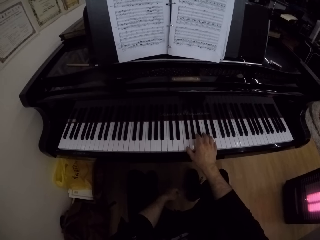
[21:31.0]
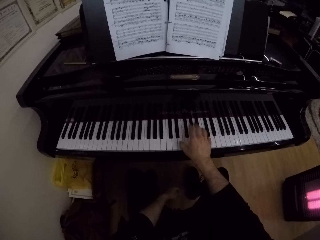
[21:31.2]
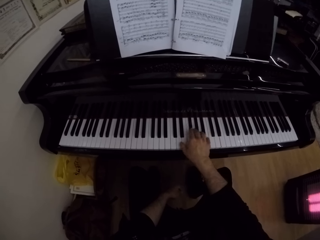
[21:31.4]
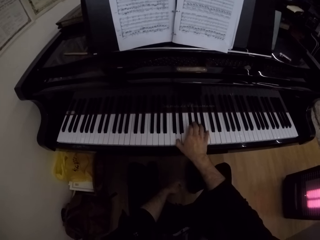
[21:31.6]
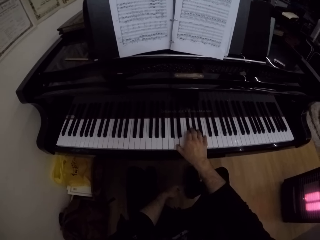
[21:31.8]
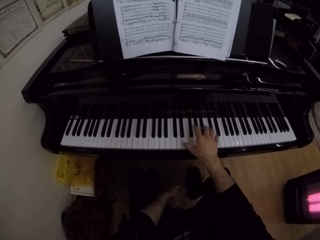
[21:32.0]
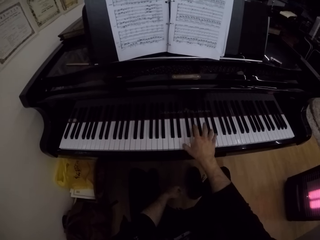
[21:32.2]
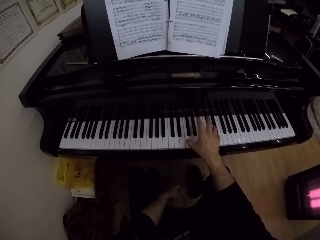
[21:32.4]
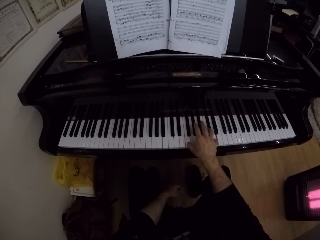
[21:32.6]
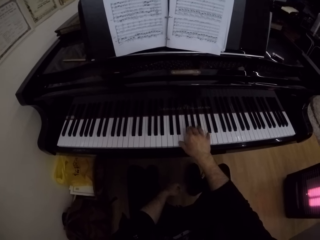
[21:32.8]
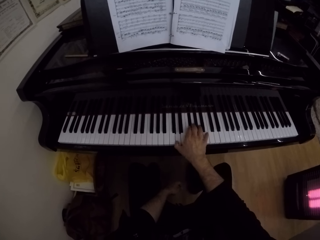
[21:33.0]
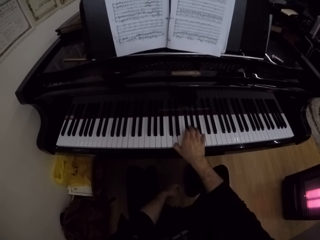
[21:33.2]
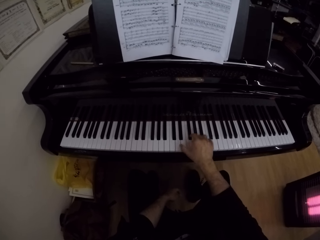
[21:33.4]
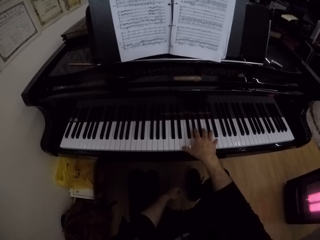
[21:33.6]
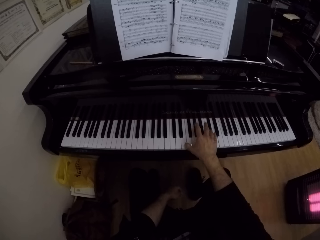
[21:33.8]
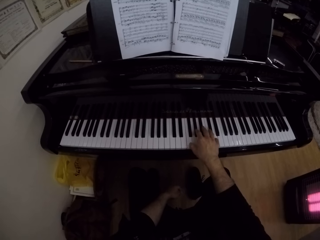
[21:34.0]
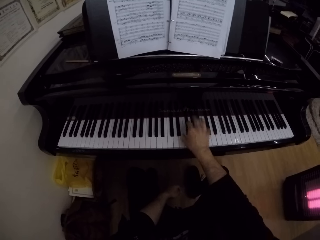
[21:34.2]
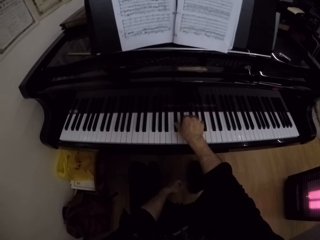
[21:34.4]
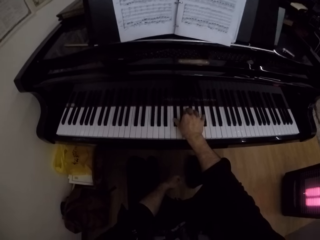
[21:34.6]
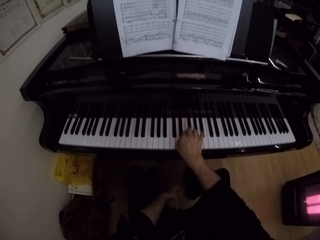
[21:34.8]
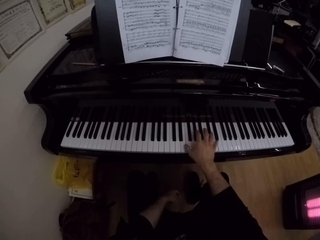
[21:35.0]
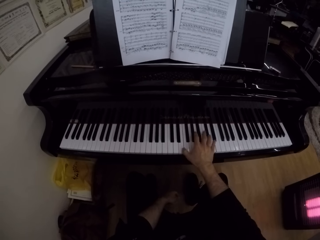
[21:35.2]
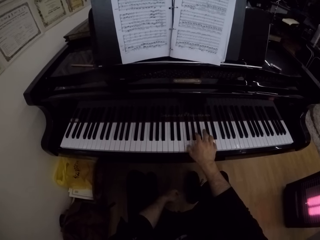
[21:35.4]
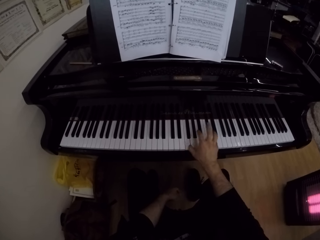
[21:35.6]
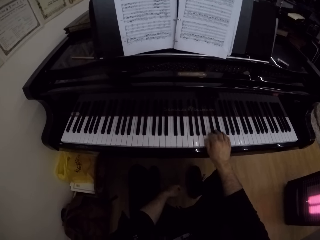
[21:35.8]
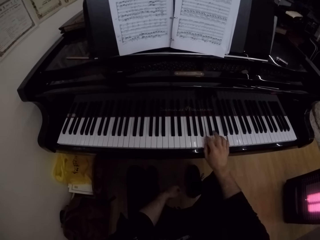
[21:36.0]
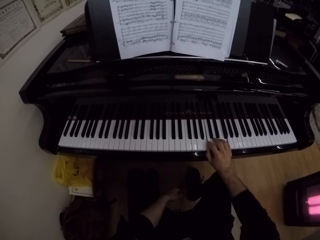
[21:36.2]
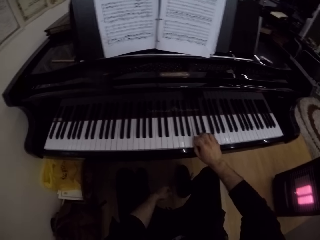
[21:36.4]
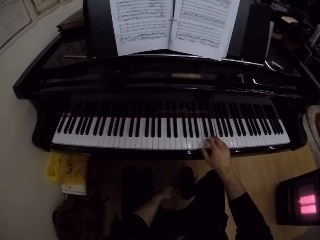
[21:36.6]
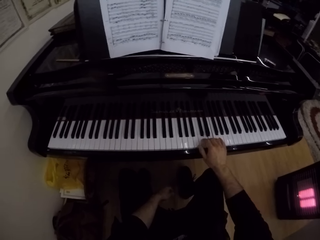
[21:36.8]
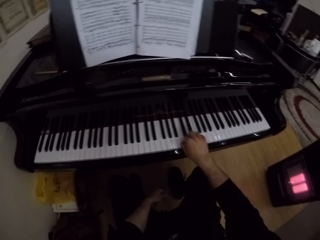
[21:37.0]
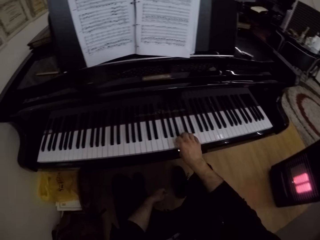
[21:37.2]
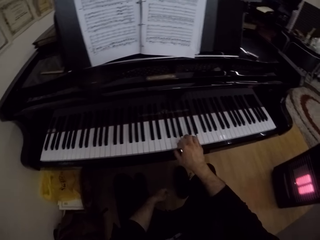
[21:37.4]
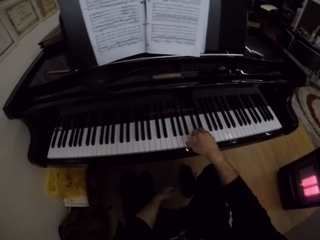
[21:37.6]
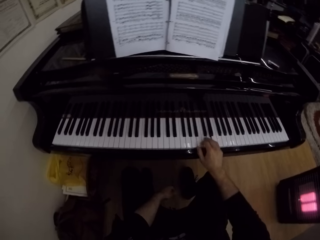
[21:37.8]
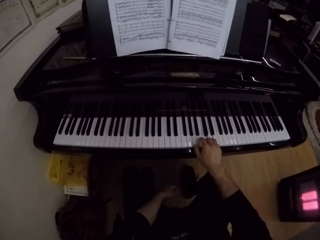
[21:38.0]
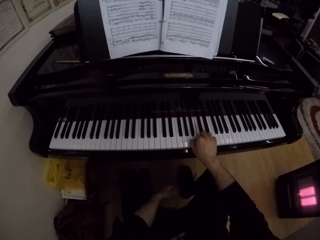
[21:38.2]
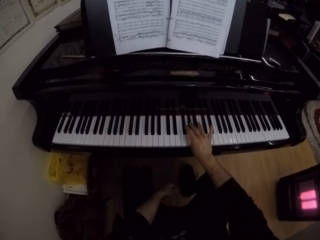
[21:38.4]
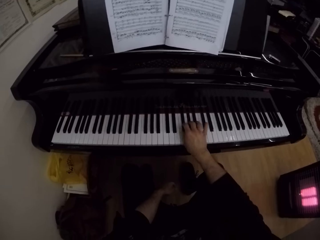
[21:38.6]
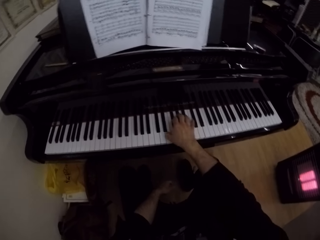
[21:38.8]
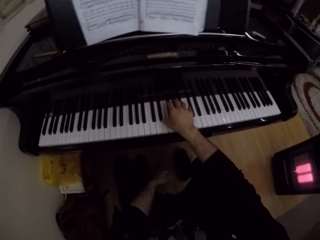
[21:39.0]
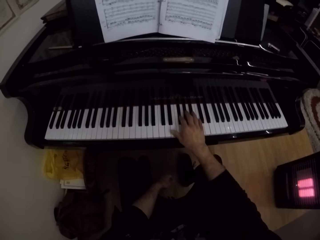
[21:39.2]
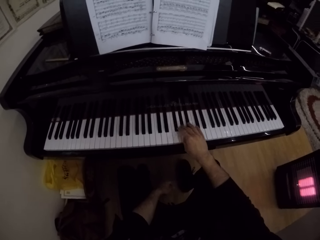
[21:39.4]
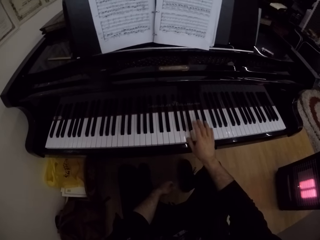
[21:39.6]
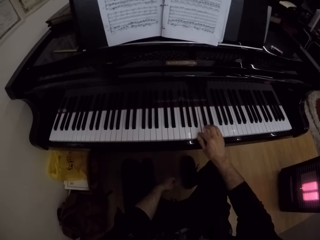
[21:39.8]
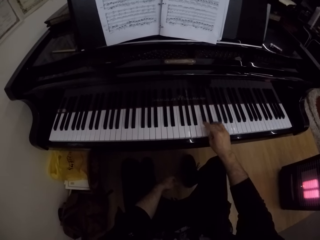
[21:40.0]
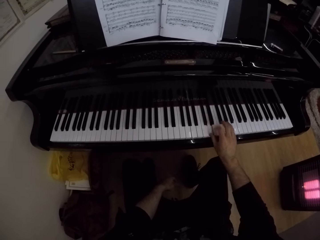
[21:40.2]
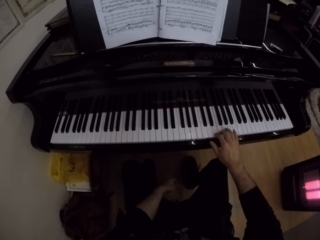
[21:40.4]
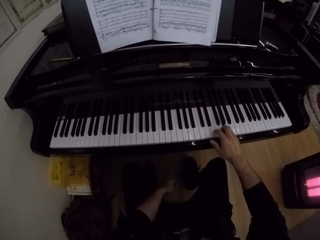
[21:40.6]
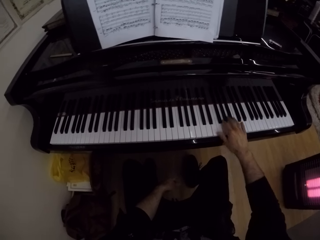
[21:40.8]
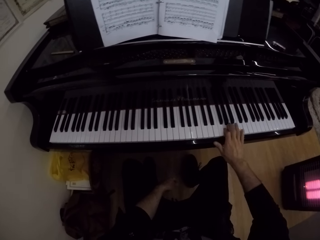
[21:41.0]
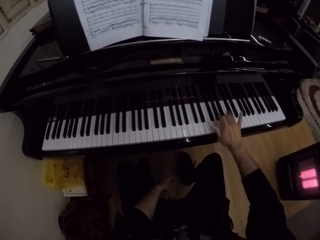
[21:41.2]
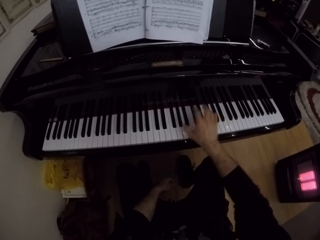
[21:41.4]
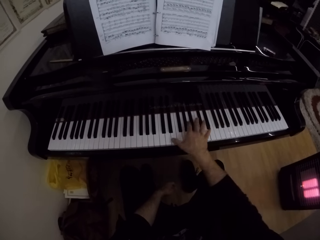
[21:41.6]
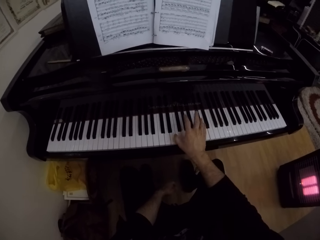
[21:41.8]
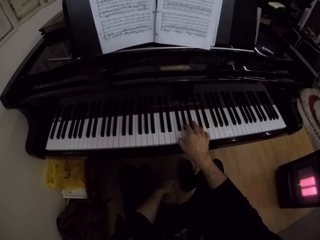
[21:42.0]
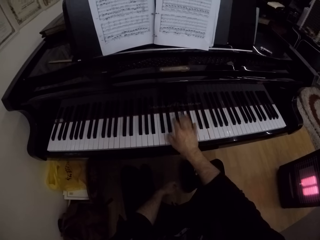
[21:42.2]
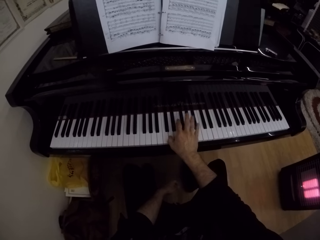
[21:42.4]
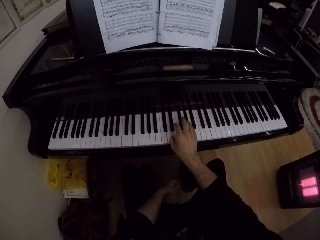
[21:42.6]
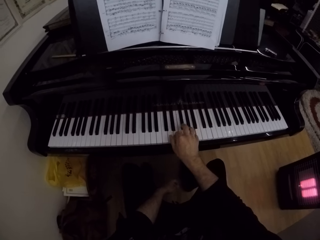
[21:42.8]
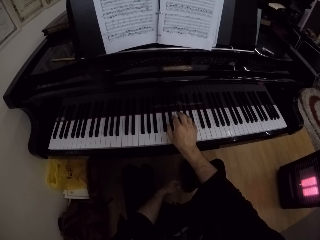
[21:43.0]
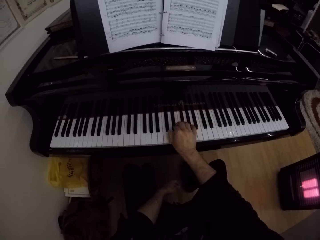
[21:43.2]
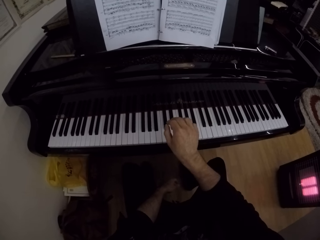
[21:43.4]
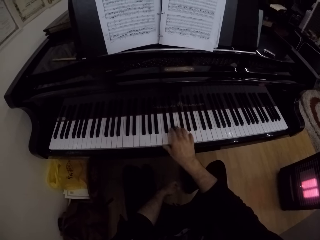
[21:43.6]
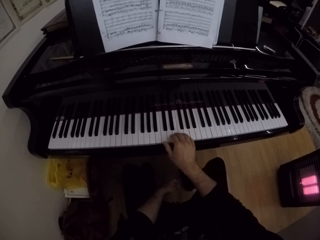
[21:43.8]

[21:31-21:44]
The camera wearer plays the piano. They play the piano again.

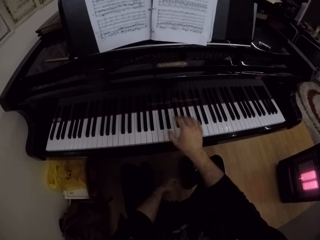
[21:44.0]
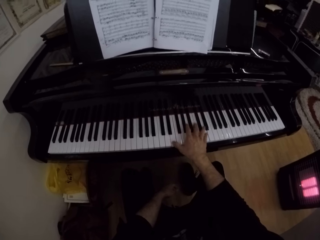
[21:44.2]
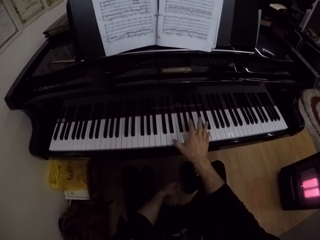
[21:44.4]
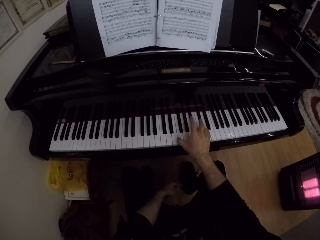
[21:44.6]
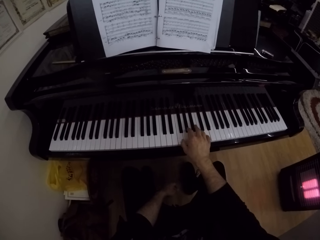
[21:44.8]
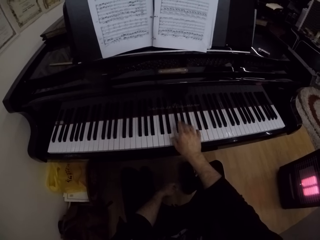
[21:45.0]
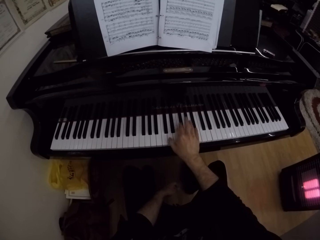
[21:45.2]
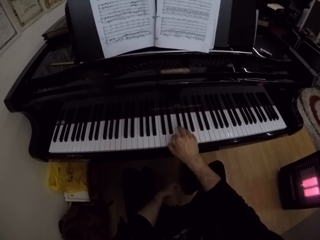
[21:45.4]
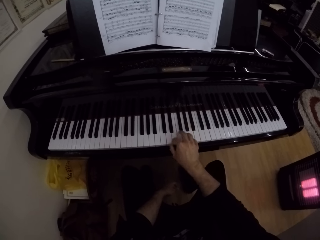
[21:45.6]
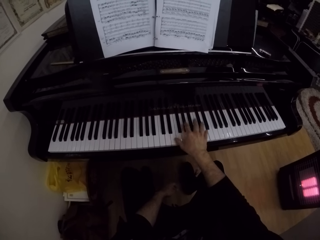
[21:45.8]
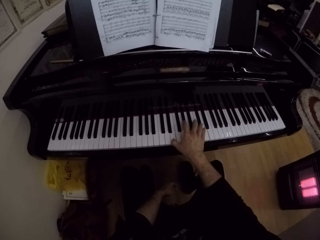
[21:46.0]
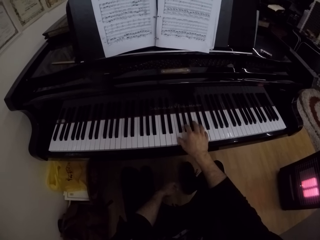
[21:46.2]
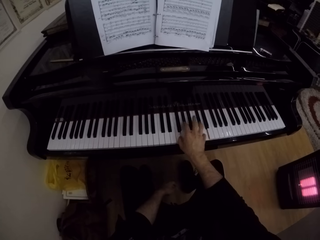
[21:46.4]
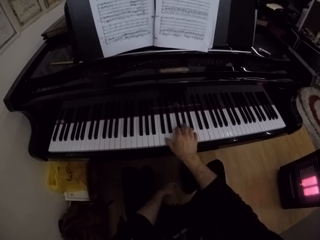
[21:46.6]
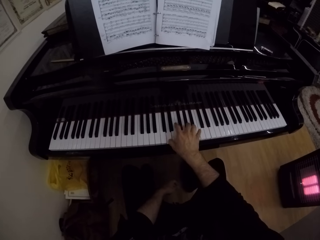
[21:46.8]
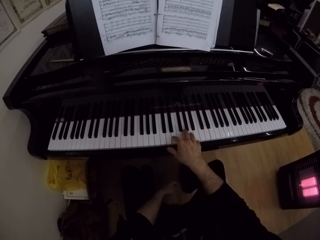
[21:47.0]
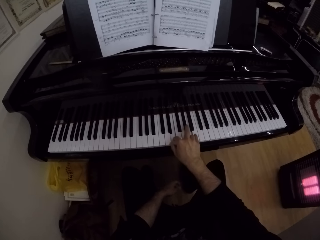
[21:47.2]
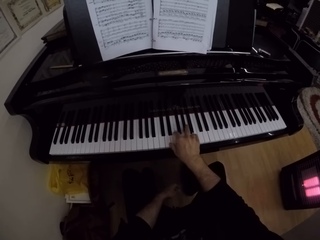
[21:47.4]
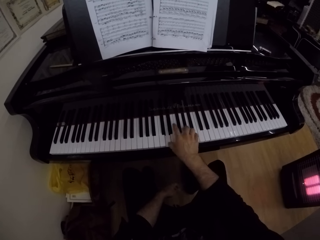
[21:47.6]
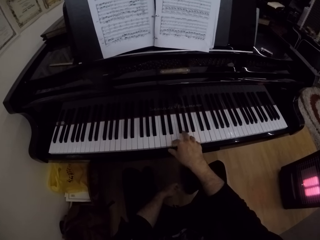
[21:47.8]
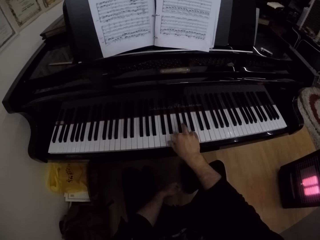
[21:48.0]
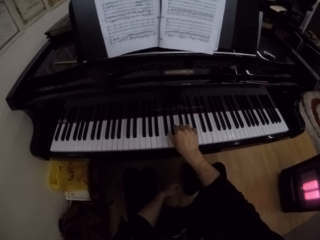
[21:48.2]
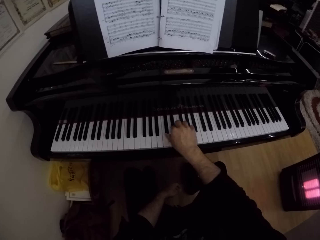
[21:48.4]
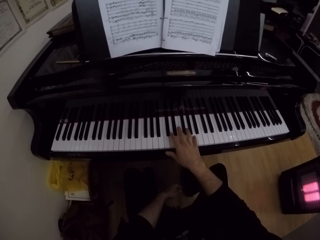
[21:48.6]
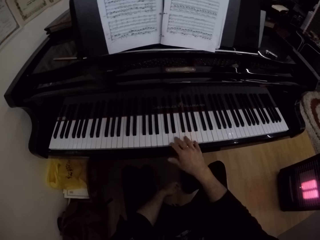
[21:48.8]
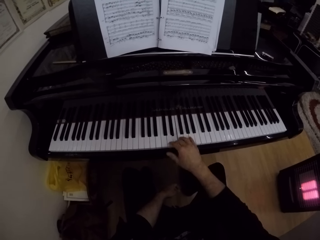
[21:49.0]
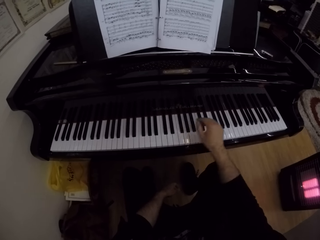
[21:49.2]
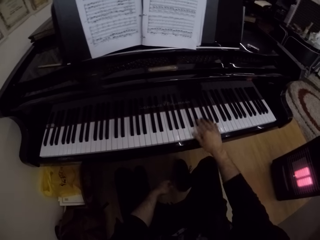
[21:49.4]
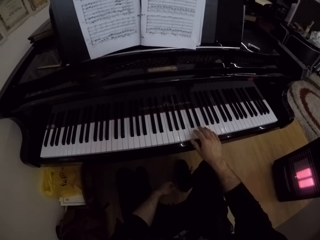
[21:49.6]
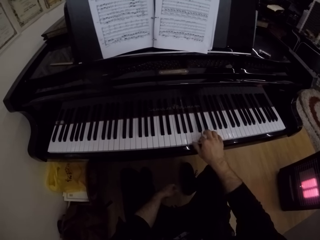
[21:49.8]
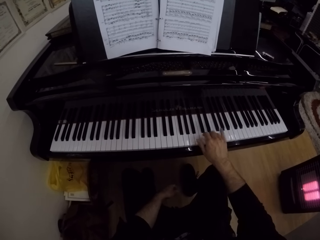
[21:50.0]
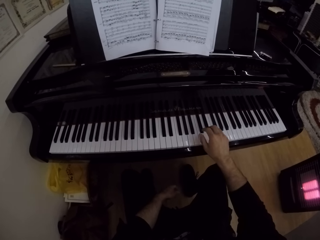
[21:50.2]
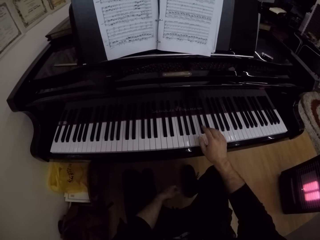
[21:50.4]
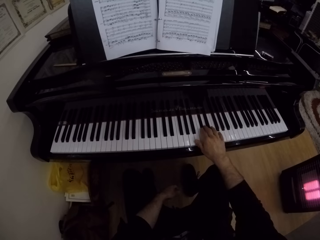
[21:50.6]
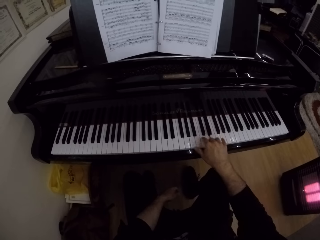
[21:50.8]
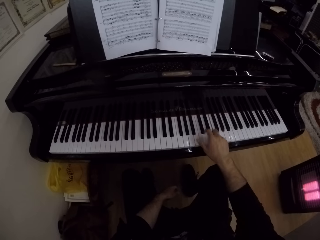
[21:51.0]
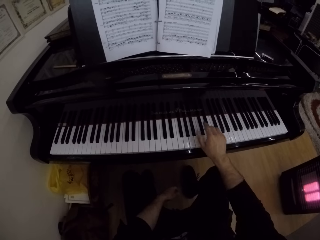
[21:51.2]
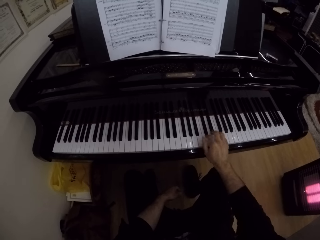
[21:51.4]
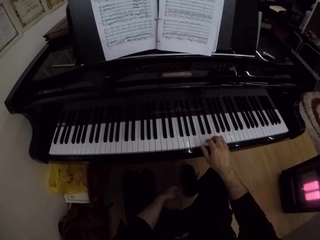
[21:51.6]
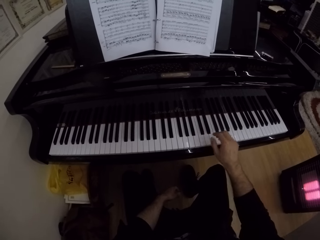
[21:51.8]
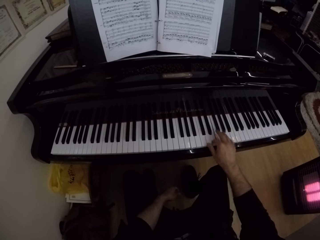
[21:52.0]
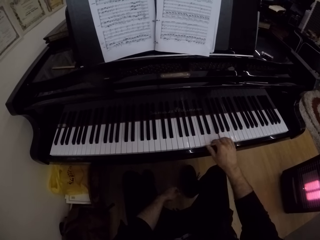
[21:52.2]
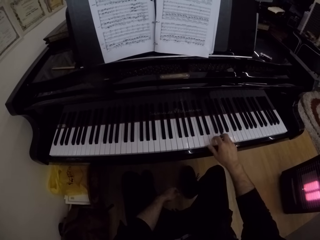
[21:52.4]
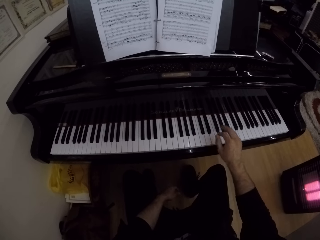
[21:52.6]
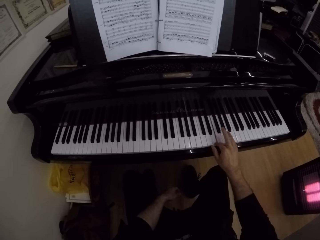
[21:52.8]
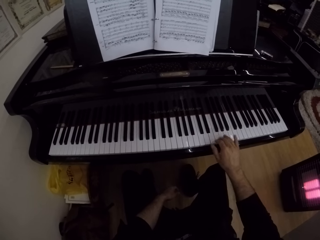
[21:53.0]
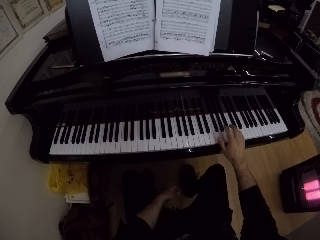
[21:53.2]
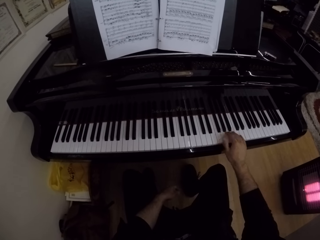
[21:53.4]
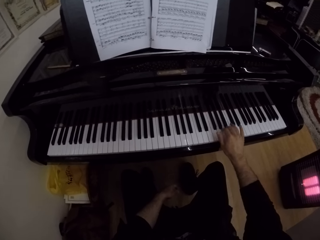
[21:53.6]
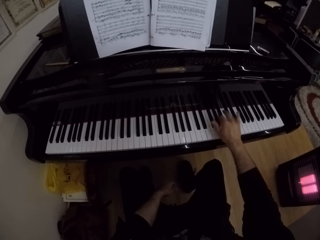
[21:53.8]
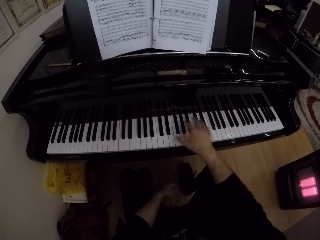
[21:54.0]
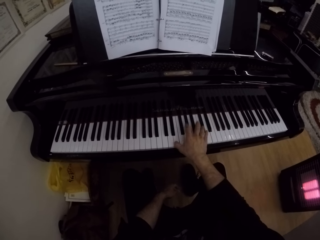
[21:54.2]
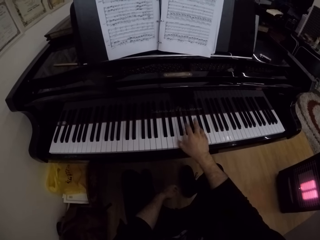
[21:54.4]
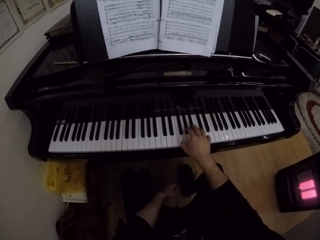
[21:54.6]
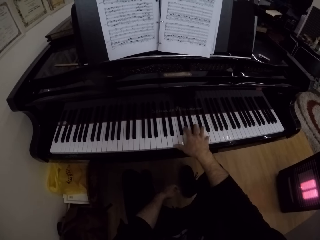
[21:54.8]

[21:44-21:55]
The camera wearer plays the piano. They play the piano again.
